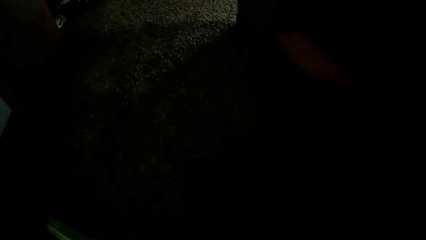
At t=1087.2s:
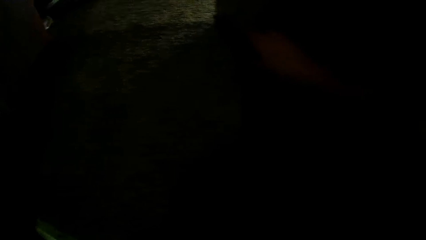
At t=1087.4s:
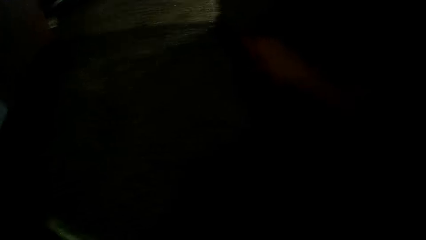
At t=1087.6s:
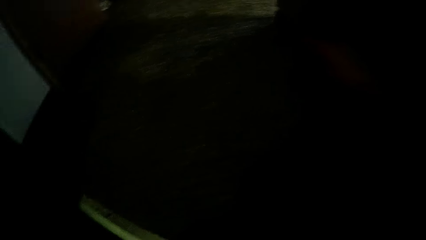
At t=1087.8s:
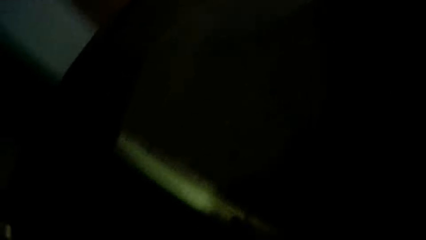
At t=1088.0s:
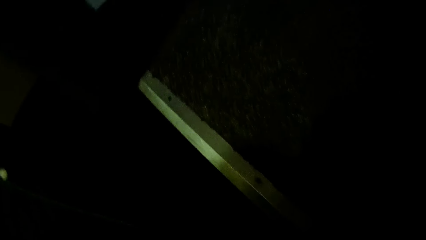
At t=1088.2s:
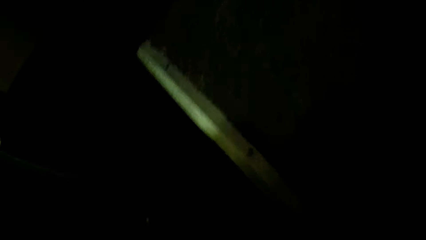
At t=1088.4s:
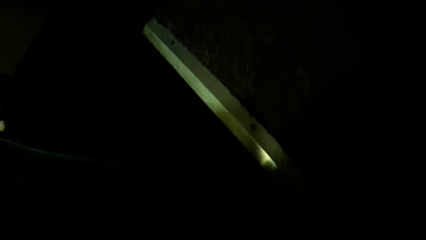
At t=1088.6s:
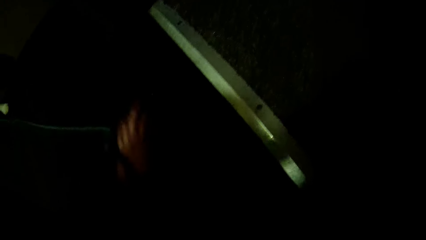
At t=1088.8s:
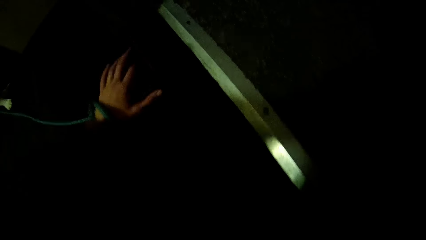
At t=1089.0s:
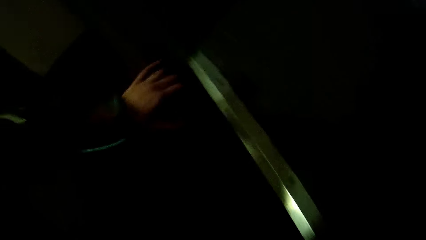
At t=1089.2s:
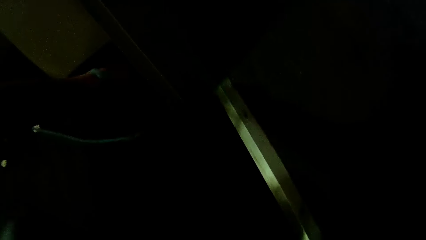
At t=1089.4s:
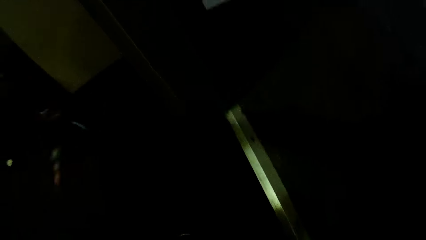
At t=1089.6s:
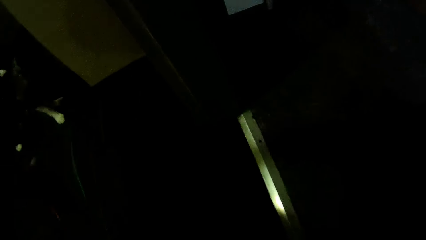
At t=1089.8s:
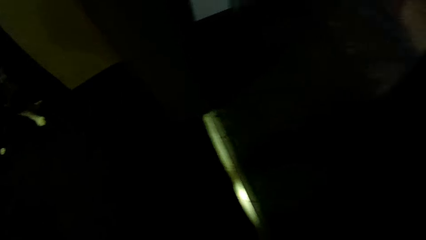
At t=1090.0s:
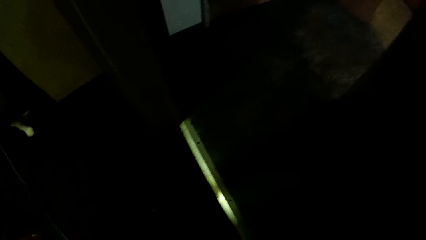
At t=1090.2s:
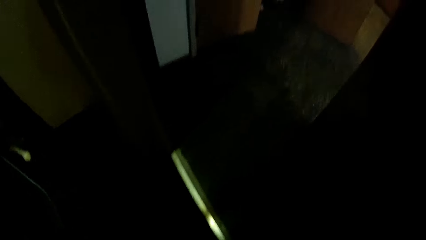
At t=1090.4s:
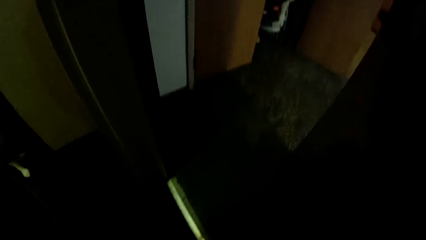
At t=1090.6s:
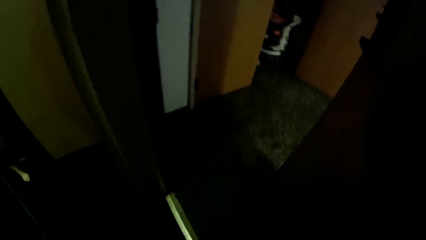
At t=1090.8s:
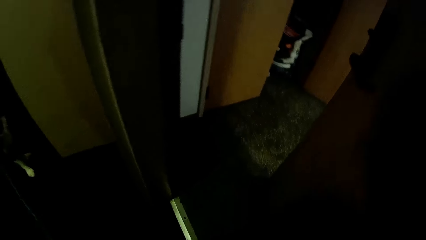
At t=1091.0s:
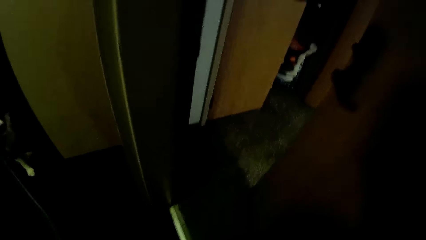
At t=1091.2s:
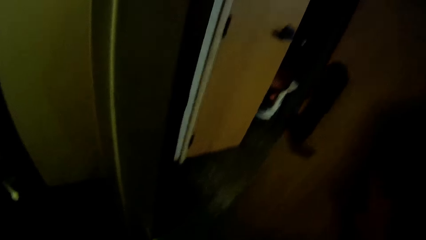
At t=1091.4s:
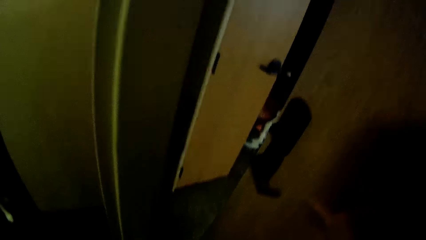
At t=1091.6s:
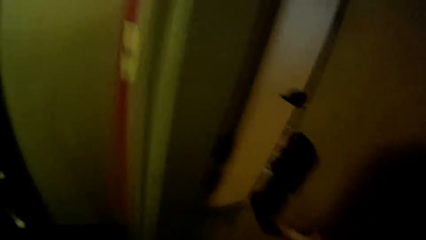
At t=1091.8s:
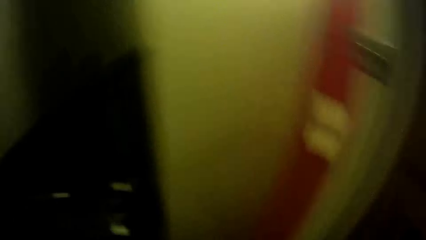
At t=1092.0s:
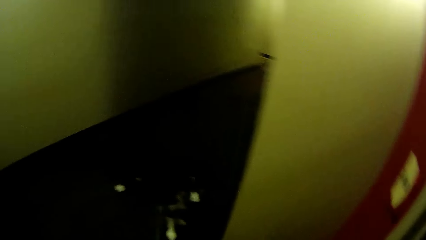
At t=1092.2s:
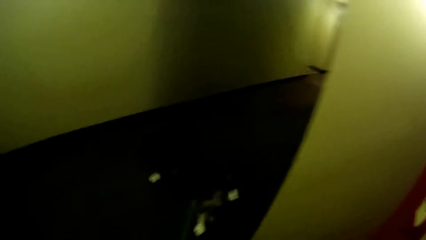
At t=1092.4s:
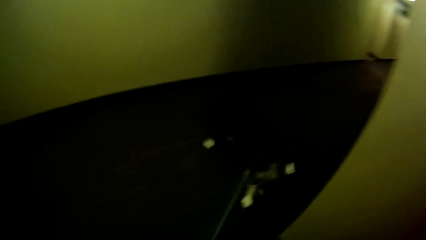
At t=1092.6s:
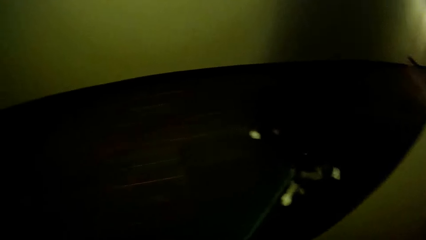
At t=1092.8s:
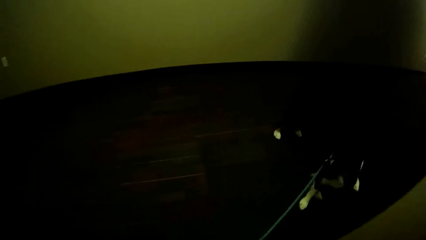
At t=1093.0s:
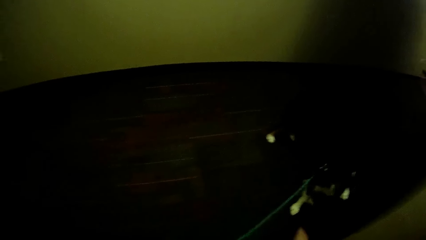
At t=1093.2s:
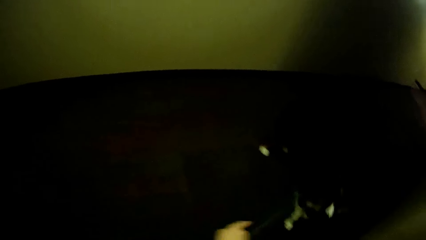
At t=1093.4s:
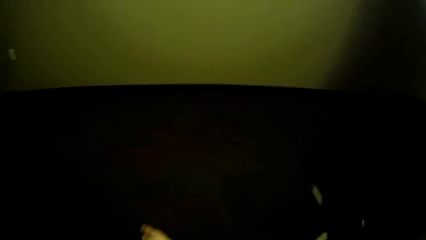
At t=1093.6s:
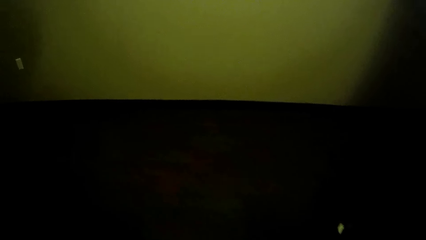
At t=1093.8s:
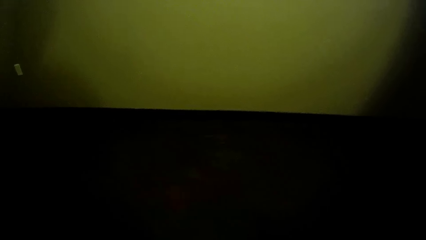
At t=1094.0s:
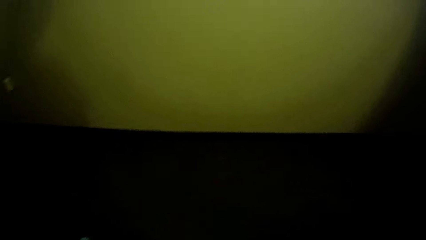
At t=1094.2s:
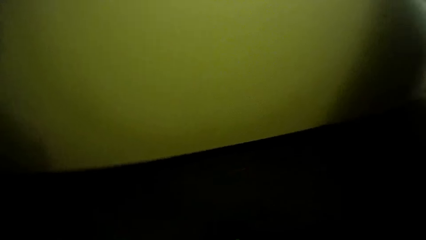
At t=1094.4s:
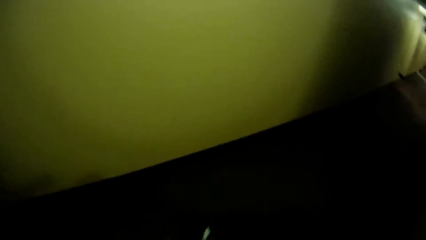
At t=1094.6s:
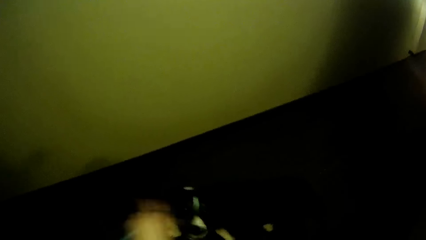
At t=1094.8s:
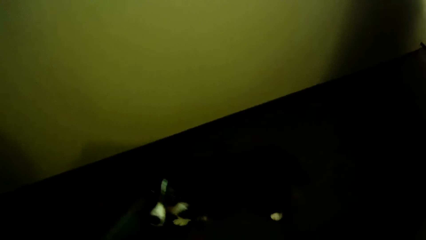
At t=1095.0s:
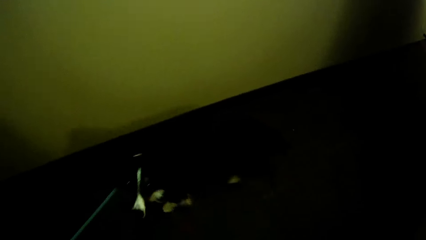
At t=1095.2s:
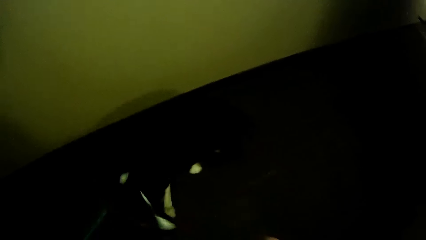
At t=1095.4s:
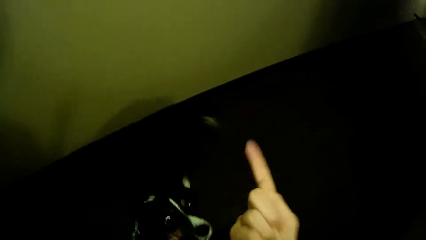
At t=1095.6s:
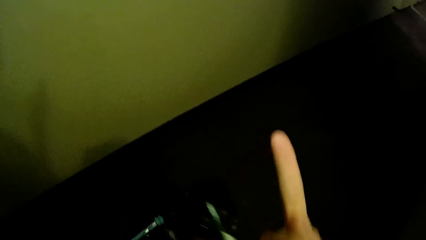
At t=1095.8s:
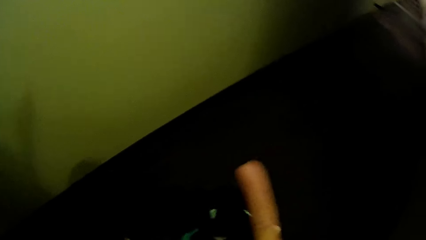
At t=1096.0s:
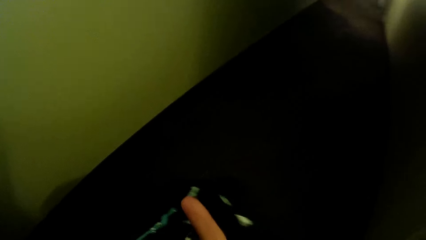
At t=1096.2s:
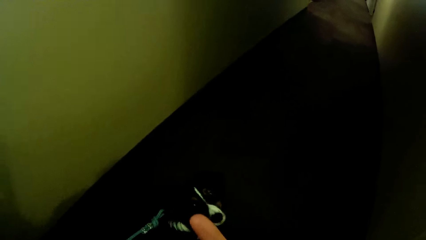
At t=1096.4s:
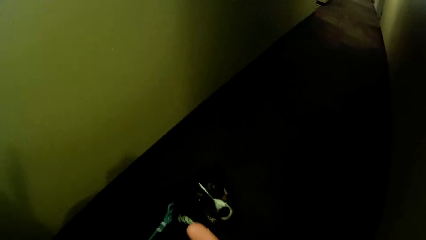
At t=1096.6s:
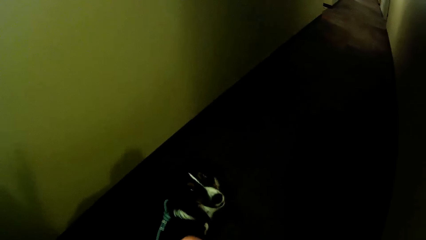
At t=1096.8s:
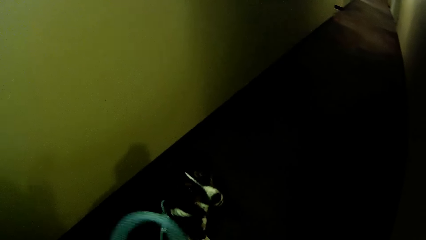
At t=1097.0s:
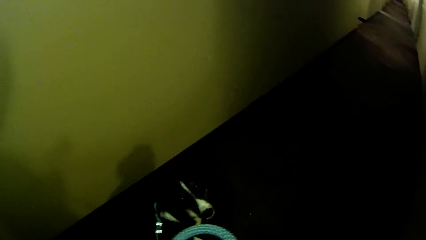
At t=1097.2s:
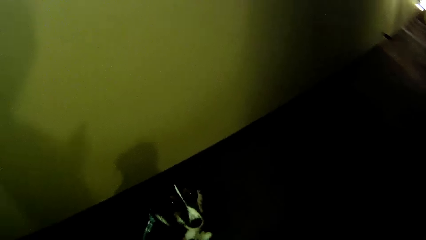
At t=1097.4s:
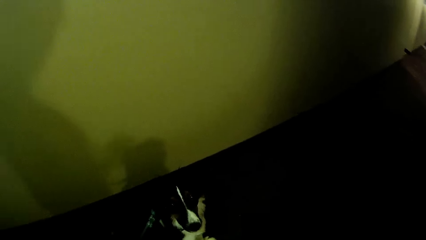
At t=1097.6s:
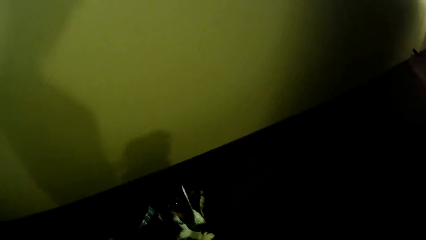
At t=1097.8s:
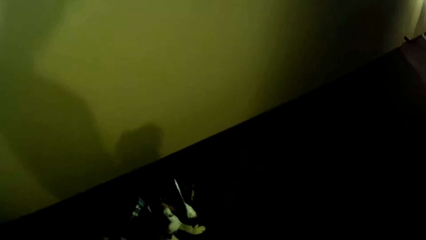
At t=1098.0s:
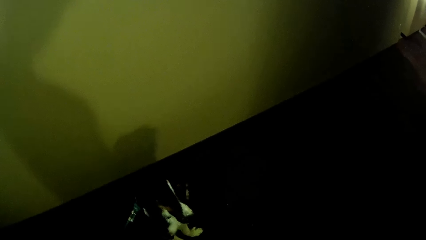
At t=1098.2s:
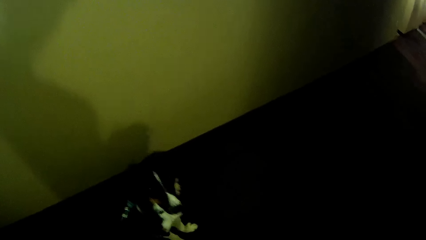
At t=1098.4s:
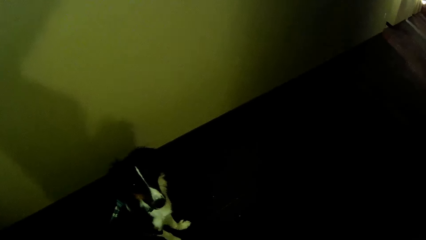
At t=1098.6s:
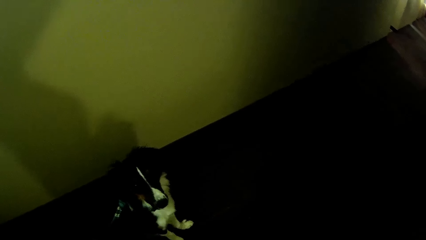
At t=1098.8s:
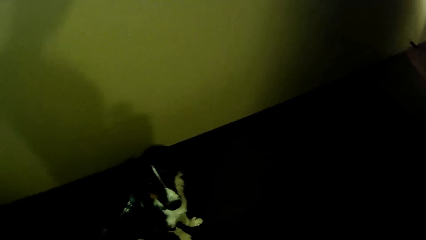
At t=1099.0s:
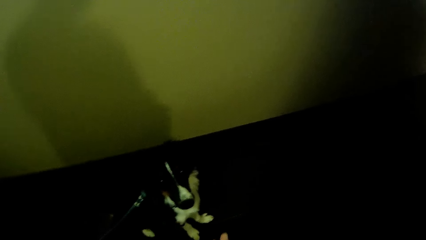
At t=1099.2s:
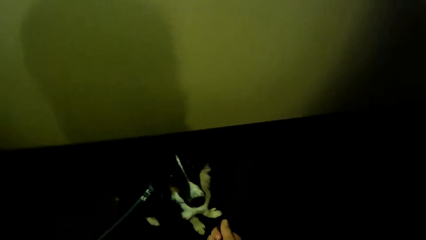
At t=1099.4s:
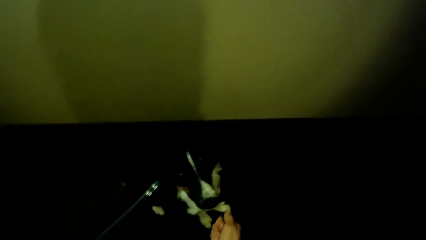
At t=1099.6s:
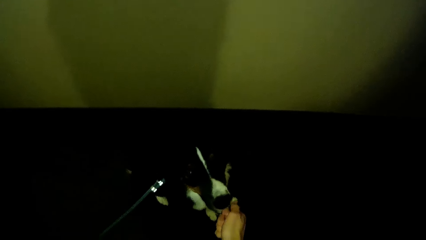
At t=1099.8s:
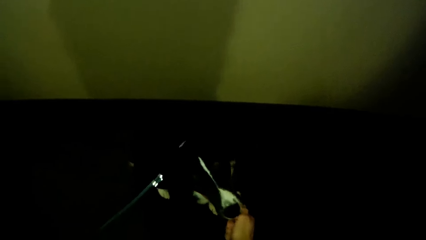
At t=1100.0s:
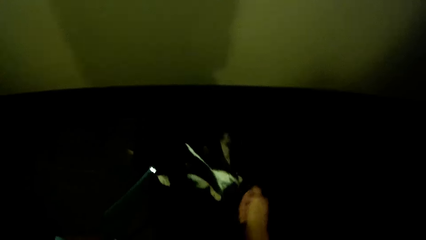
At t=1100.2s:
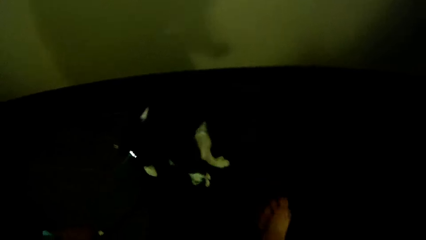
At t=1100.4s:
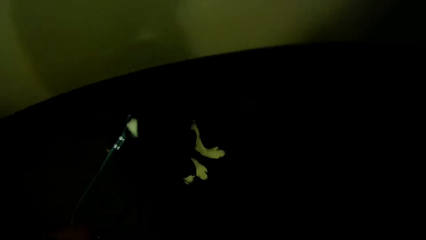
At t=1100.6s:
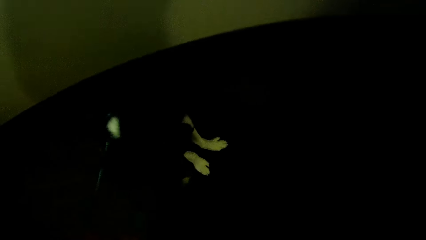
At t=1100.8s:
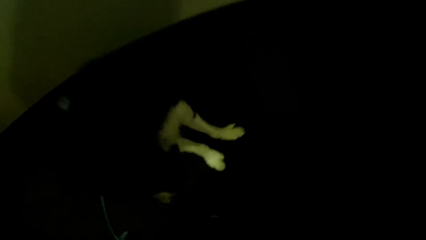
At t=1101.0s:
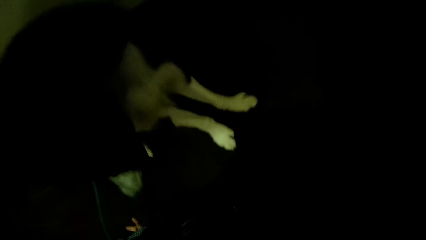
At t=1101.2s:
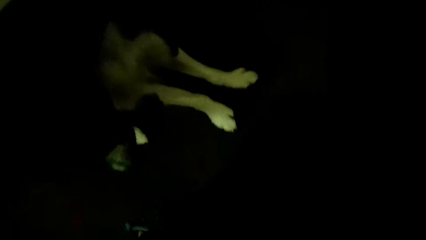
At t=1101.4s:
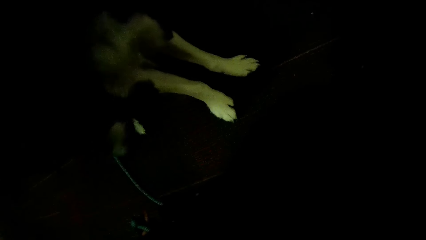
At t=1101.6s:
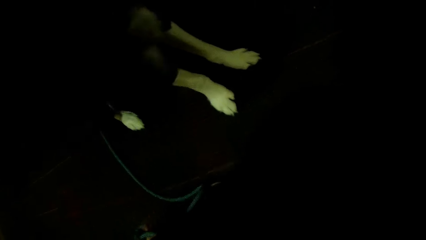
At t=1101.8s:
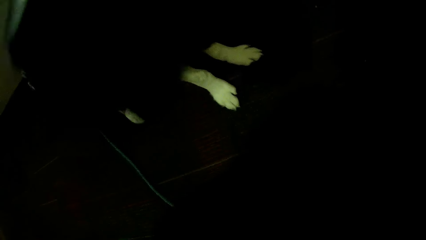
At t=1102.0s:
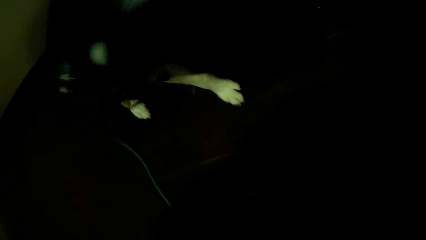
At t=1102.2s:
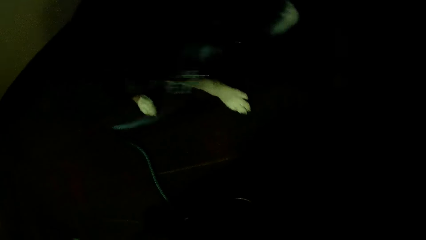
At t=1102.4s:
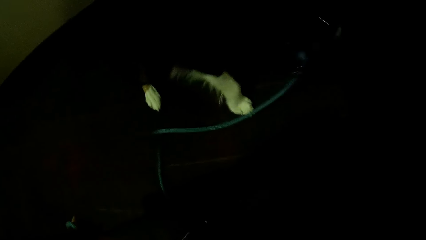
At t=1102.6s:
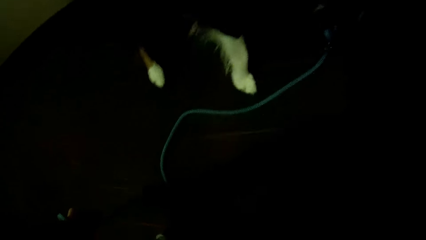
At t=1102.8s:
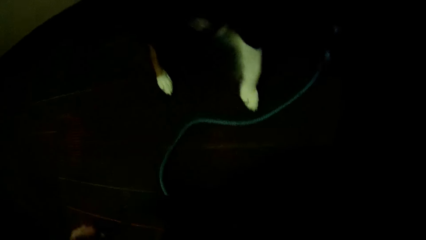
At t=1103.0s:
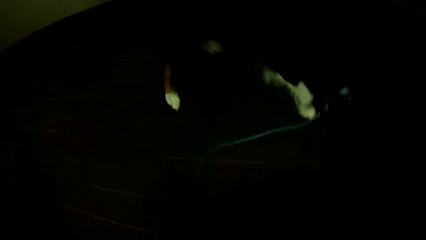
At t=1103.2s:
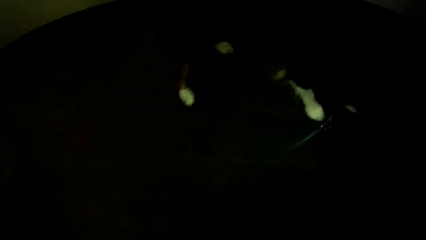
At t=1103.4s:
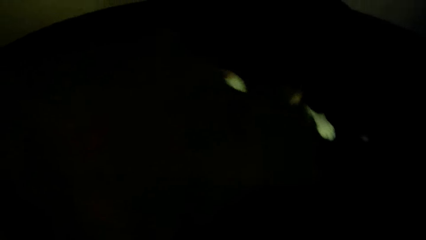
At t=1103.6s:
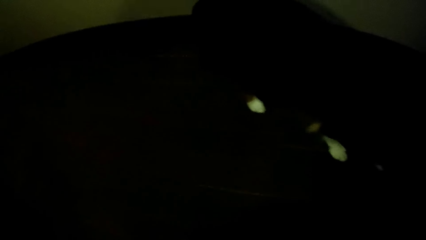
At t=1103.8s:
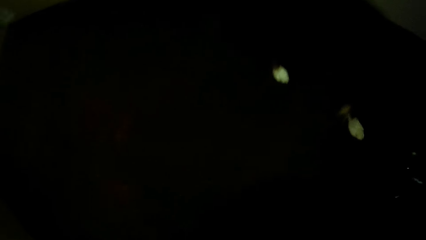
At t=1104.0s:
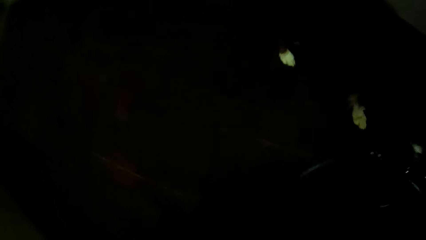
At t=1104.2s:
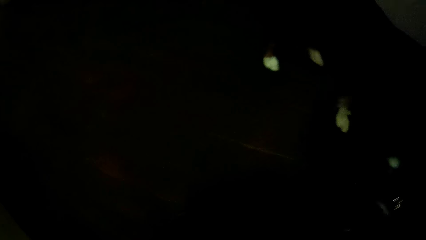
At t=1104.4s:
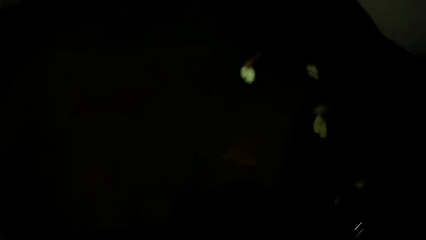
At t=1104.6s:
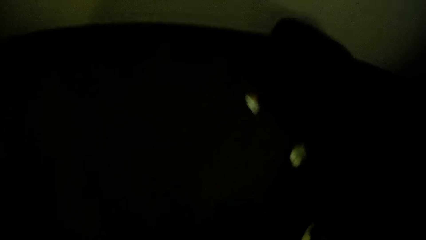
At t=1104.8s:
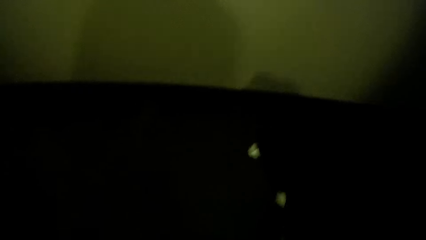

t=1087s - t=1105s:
The camera wearer closes the door. The black dog bites the right hand of the camera wearer. The camera wearer holds the dog rope.
